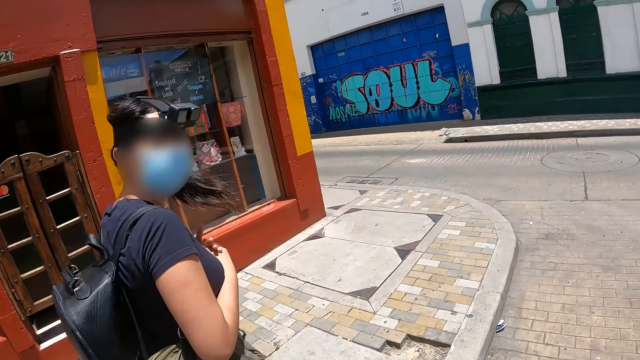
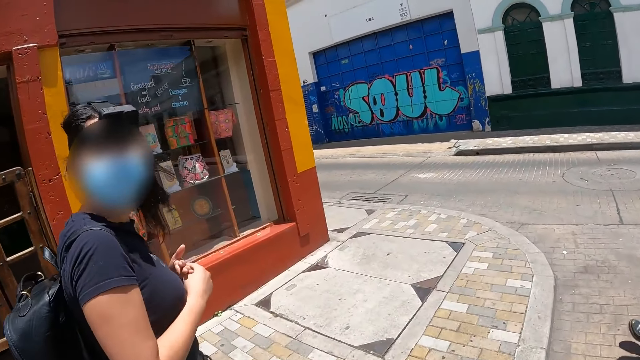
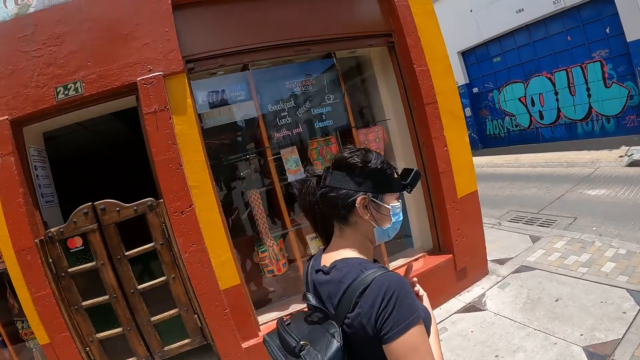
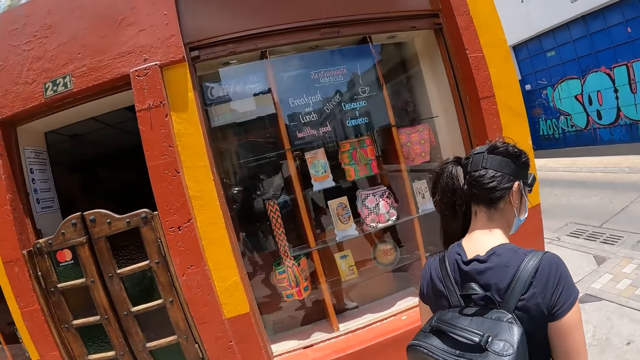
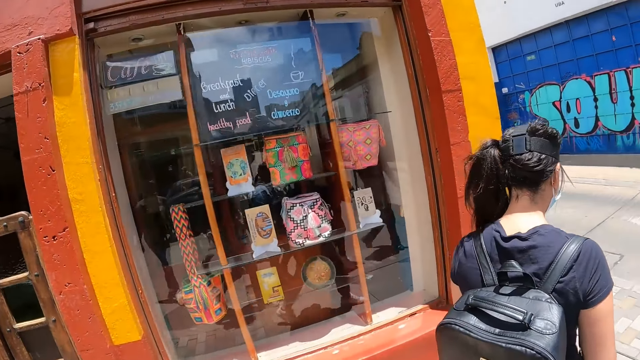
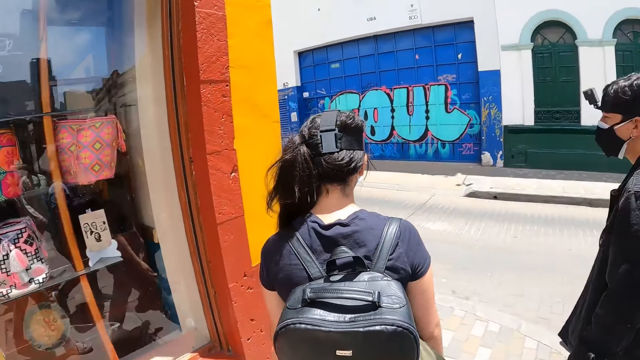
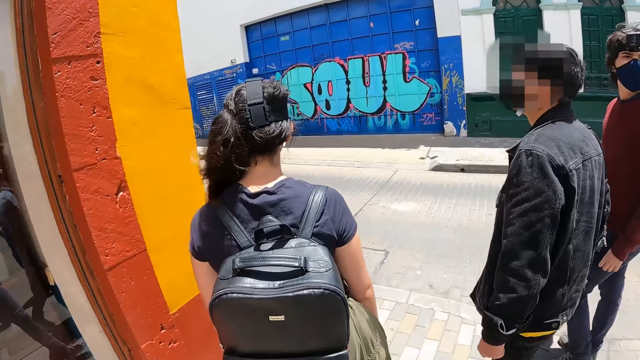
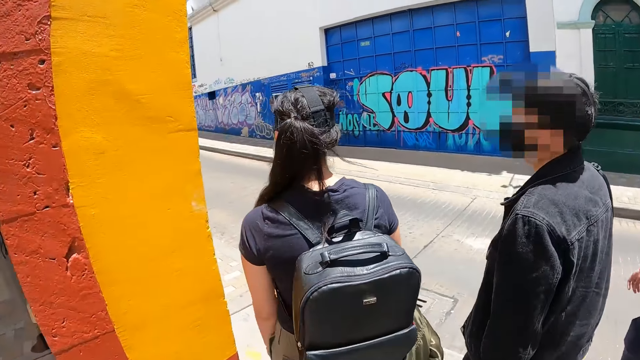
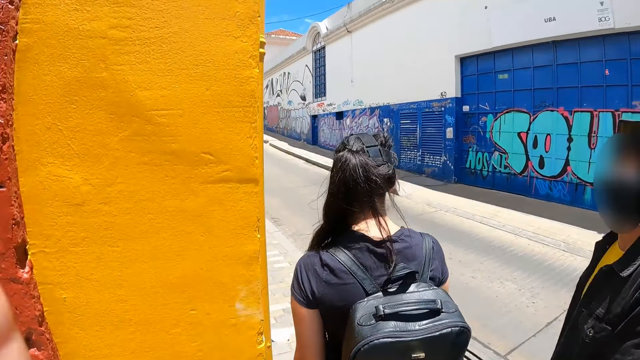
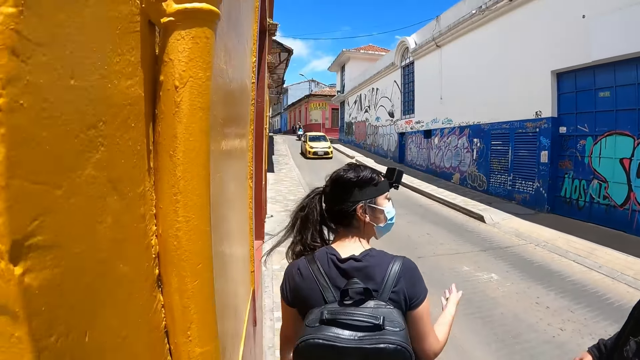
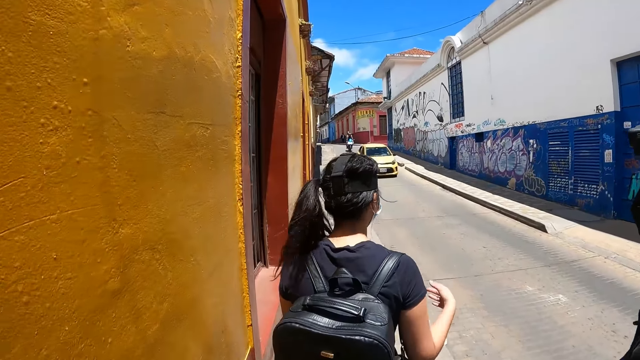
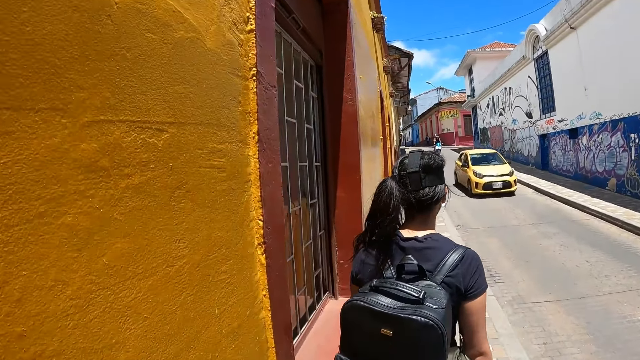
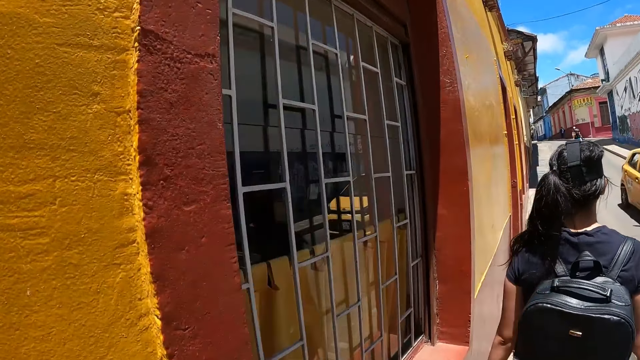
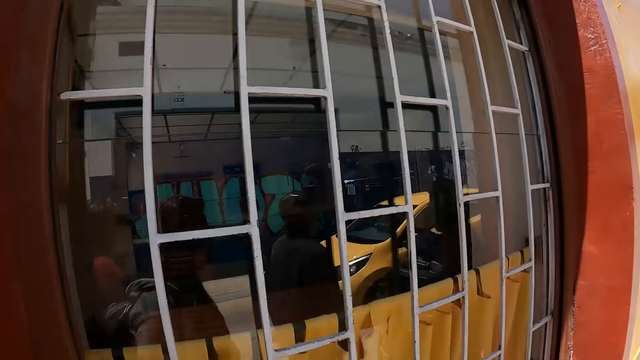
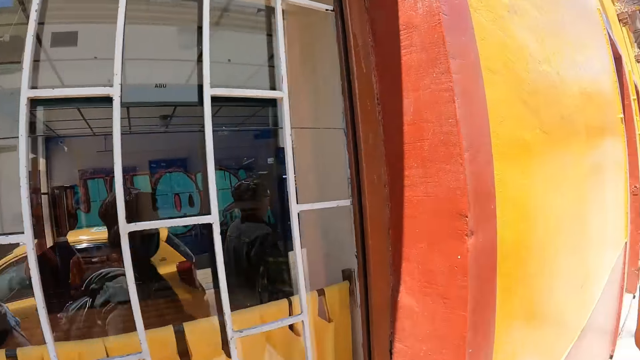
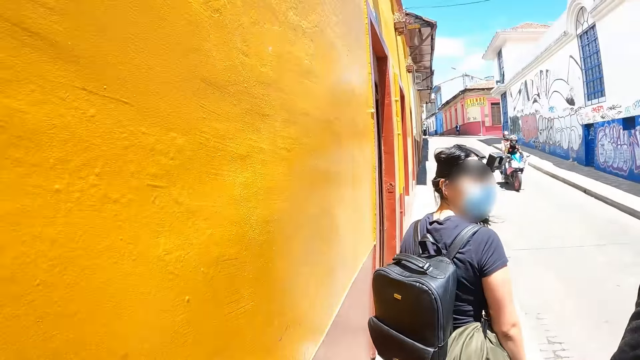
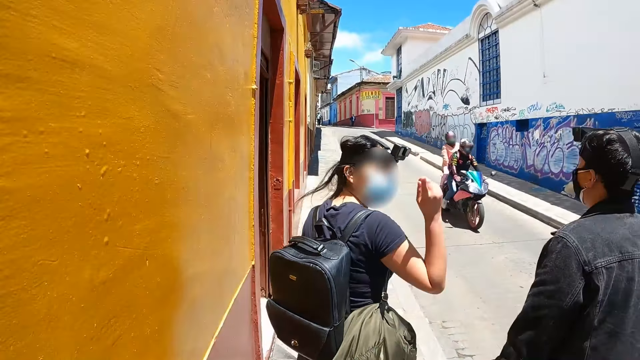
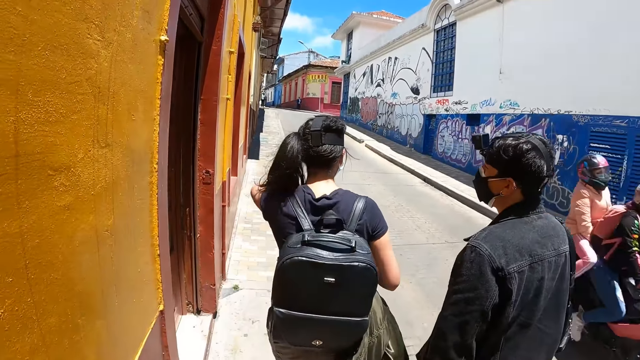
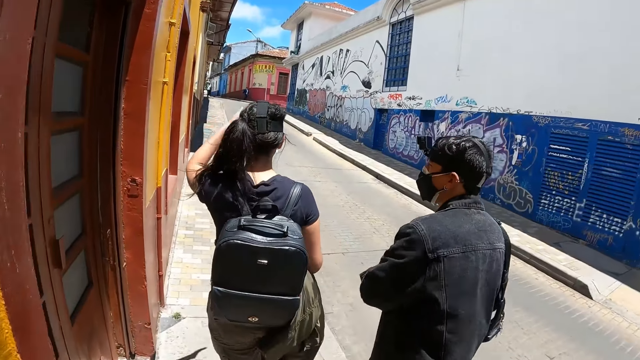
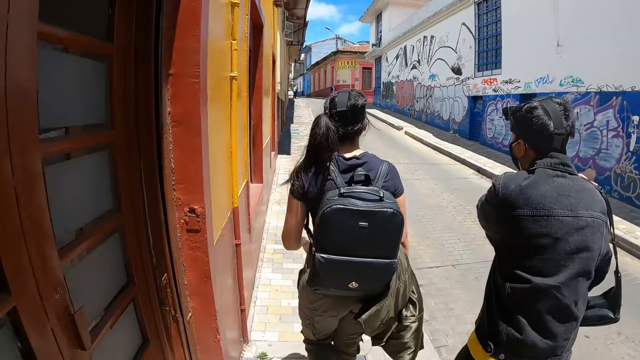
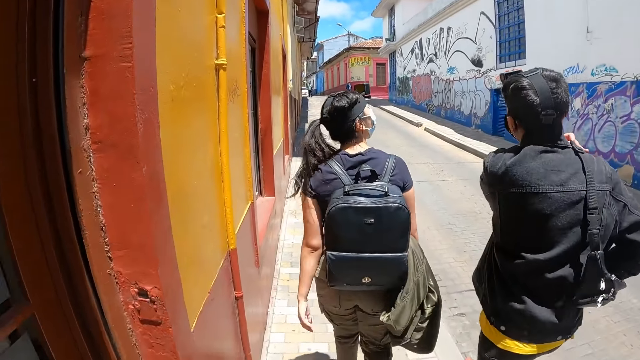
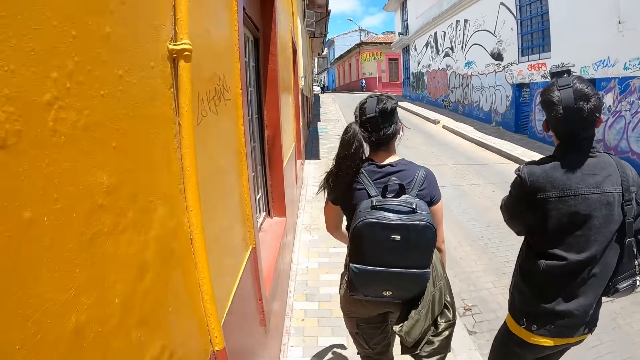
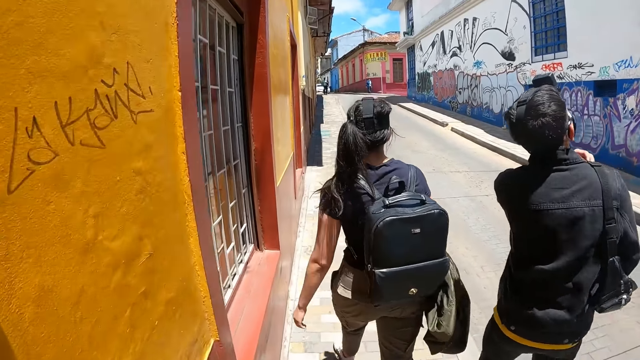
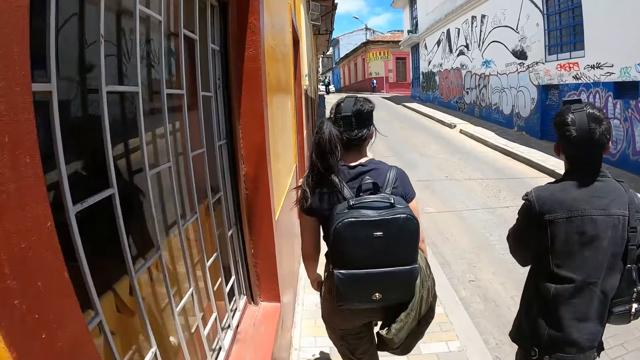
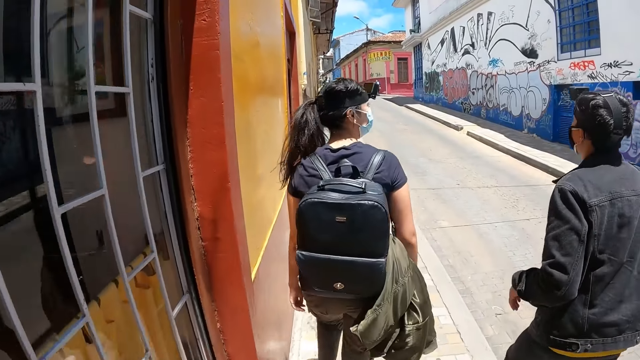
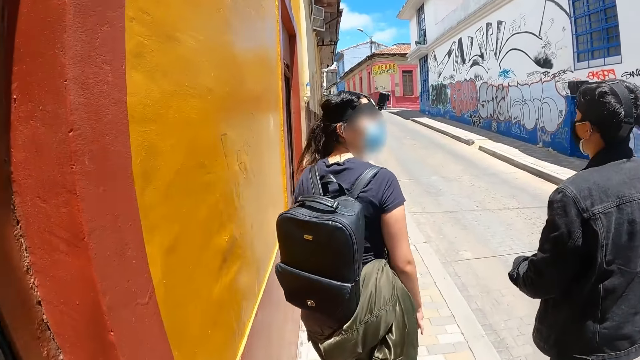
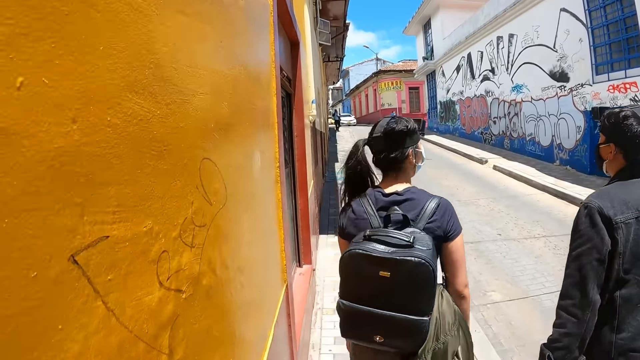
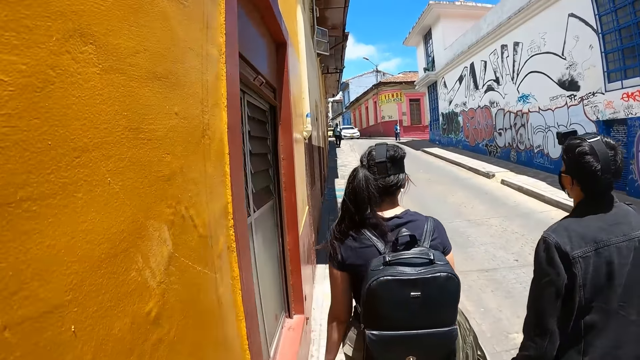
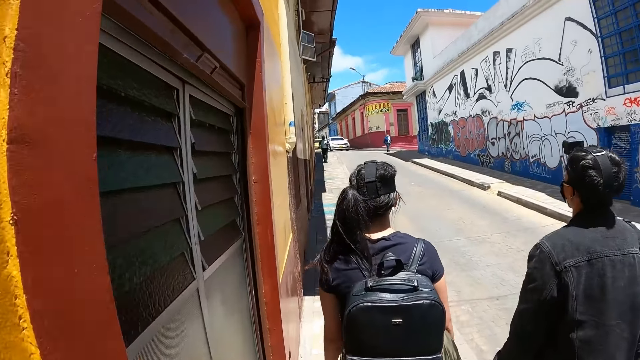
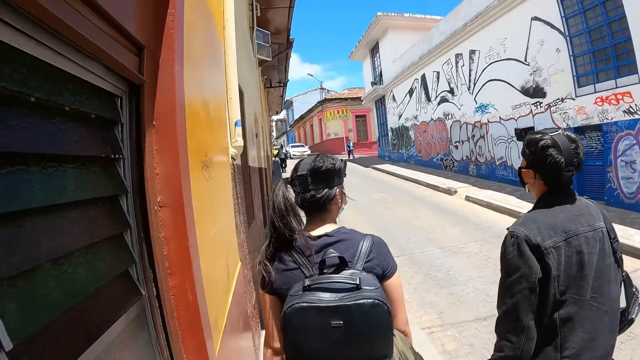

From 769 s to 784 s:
The camera wearer interacts with a person. They walk on the pathway. They interact with another person. The first person interacts with the other person.

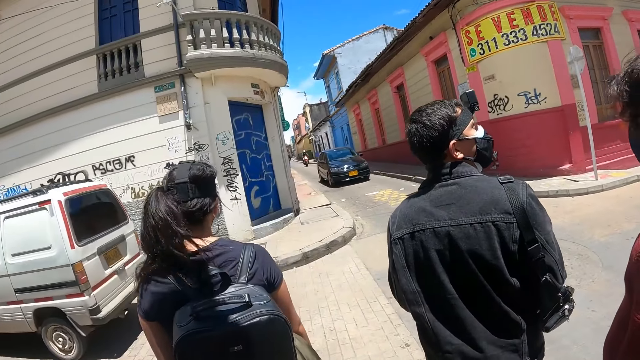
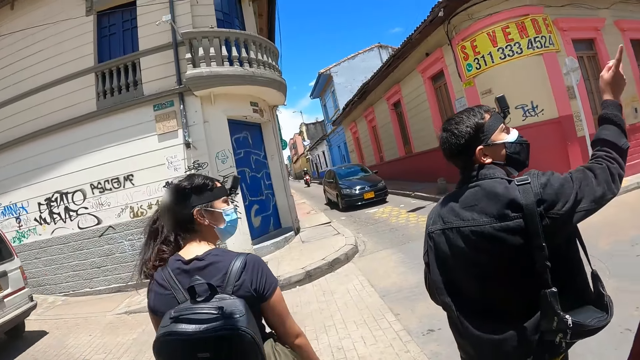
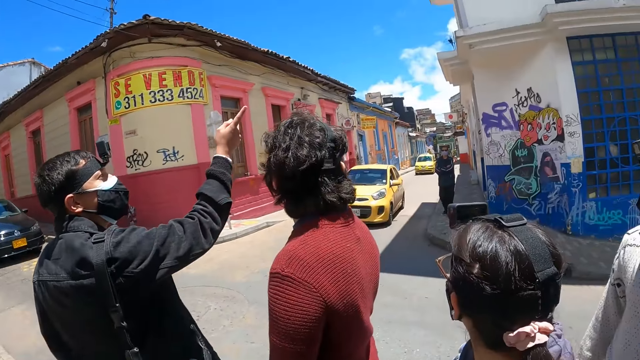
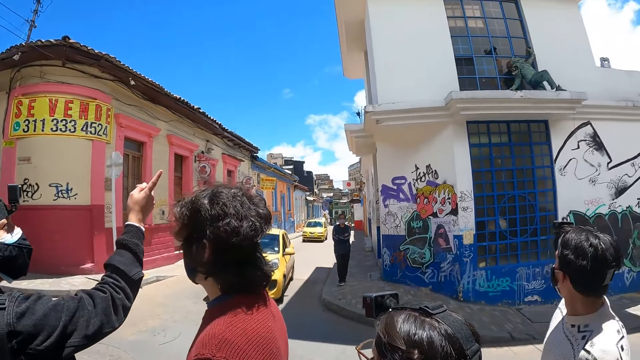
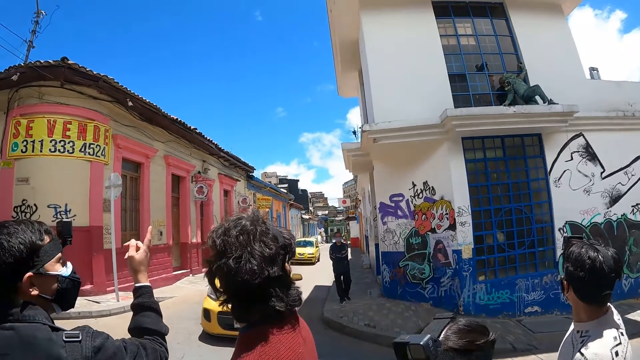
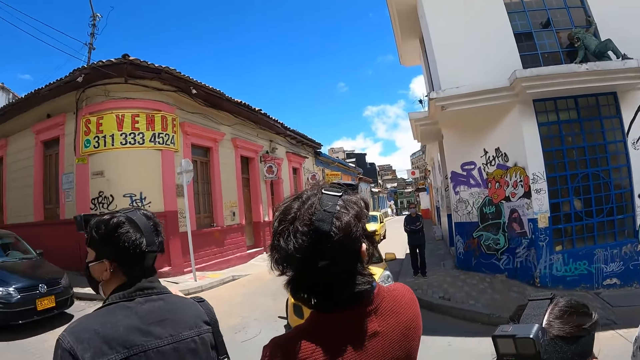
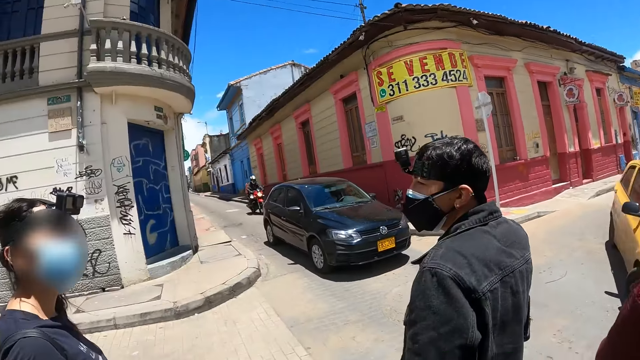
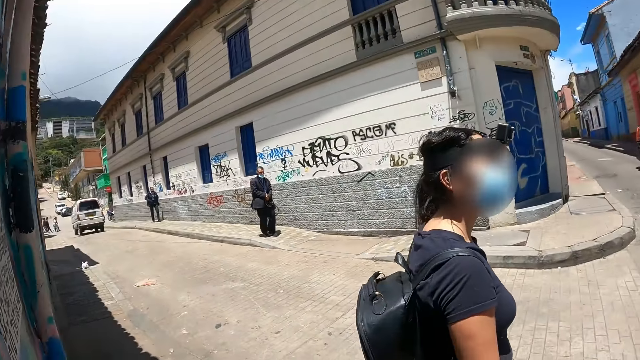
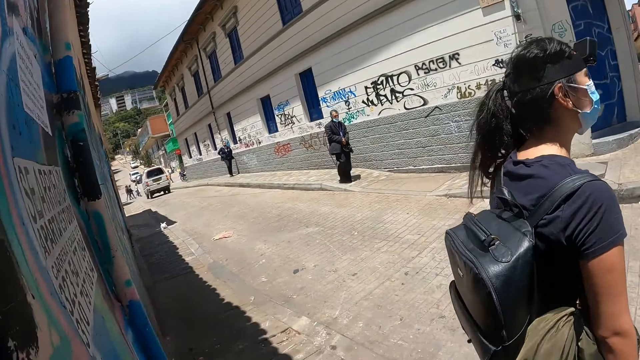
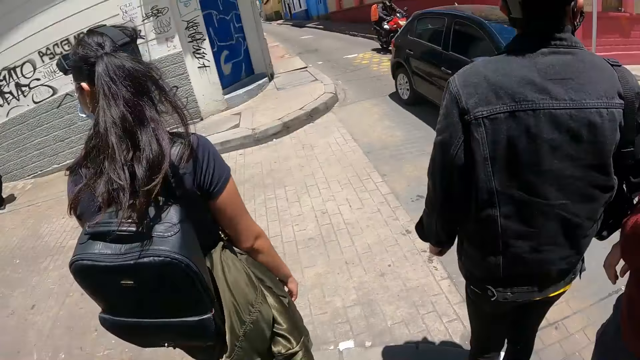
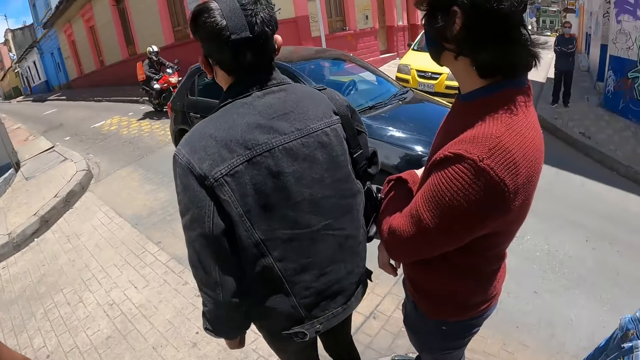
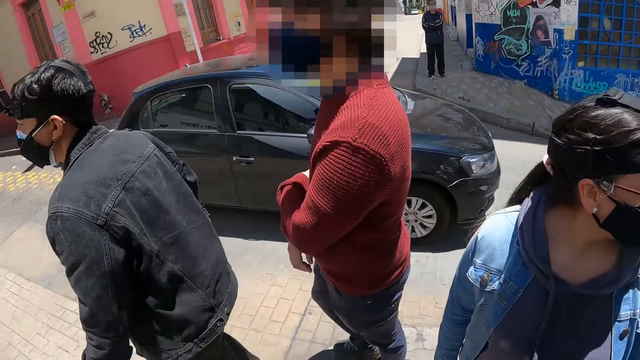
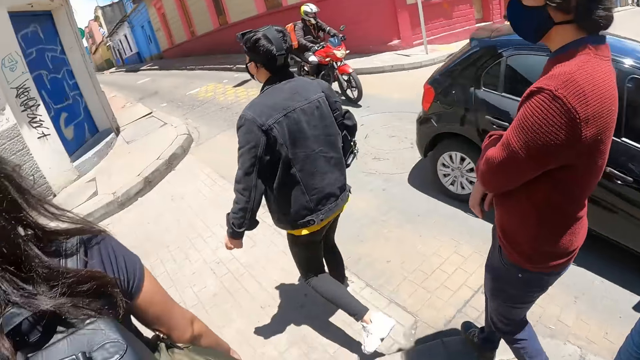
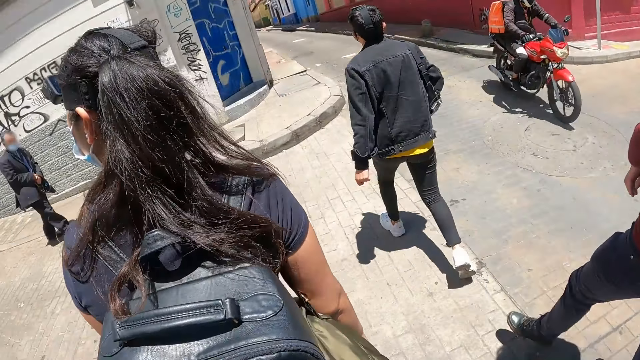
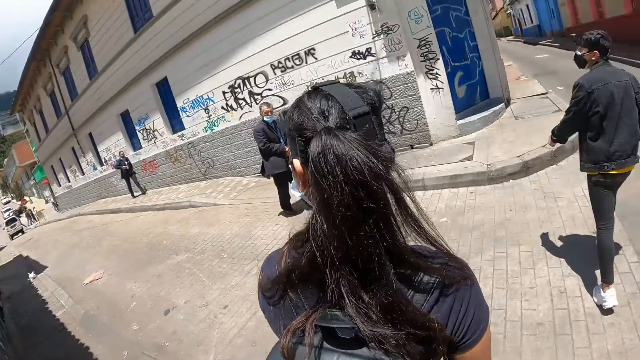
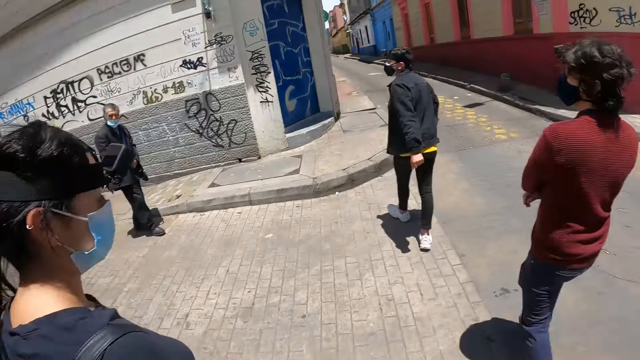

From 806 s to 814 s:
The camera wearer looks around. A person points at something.
